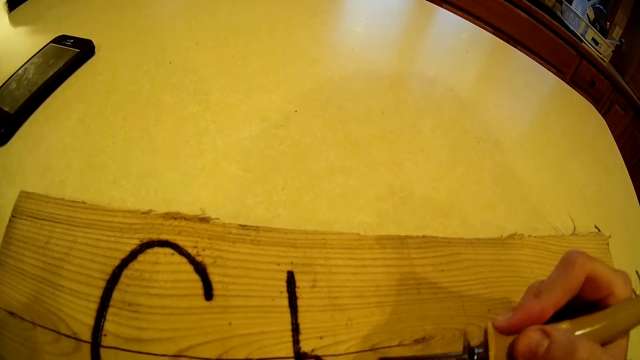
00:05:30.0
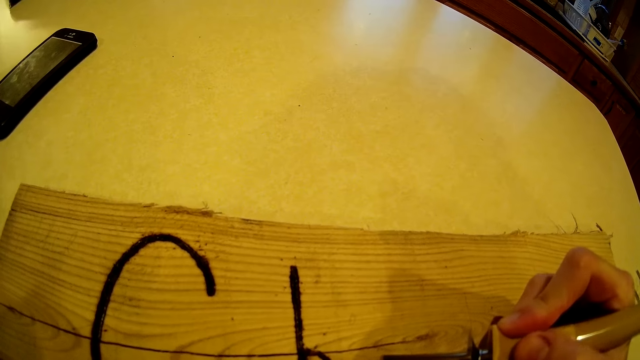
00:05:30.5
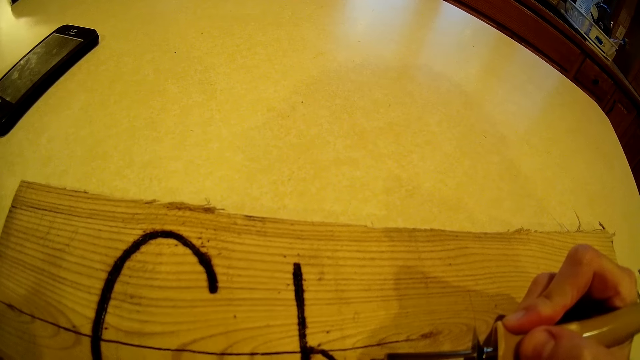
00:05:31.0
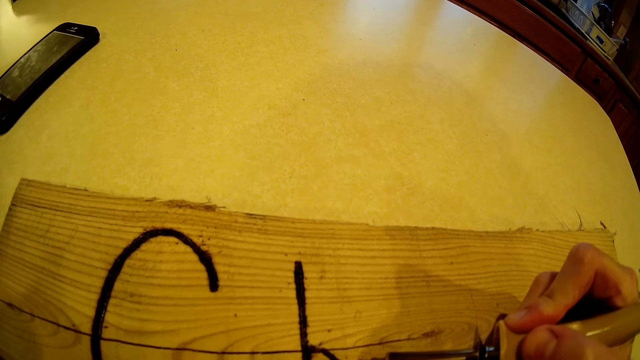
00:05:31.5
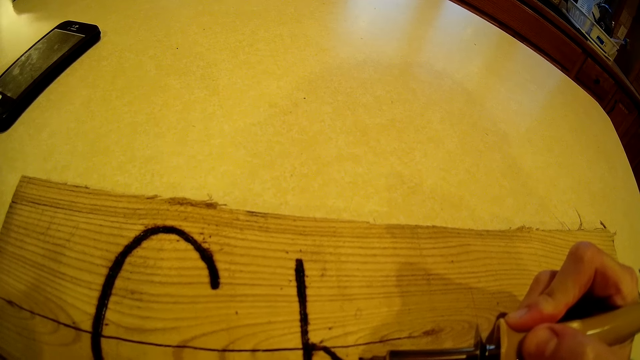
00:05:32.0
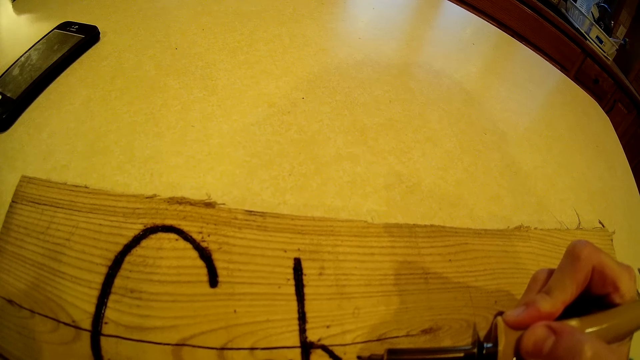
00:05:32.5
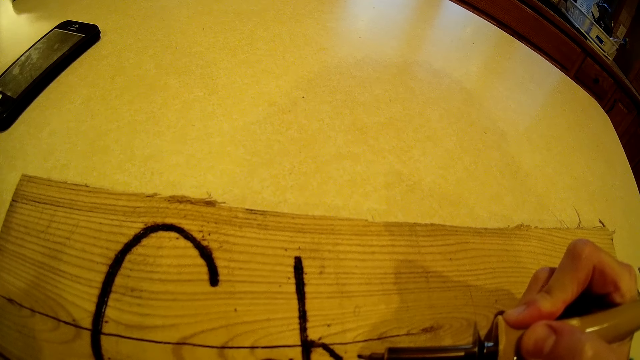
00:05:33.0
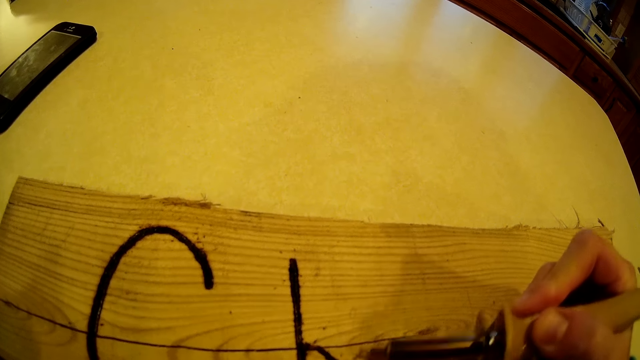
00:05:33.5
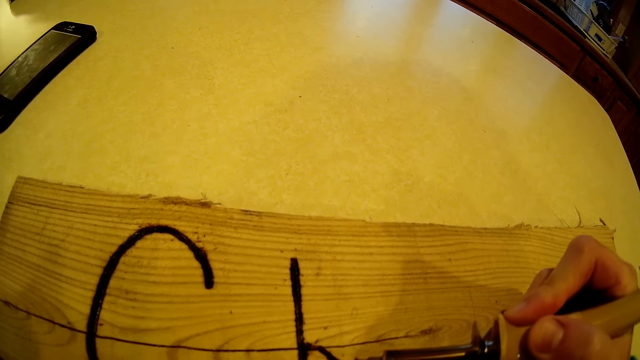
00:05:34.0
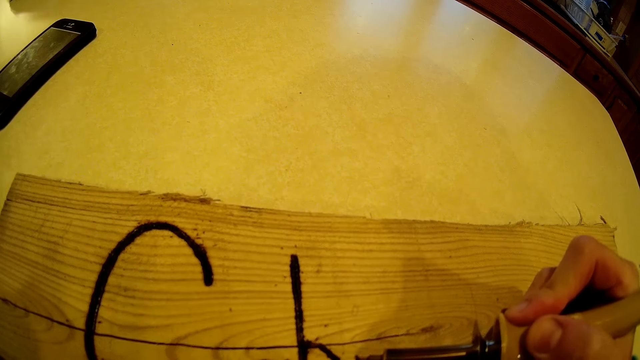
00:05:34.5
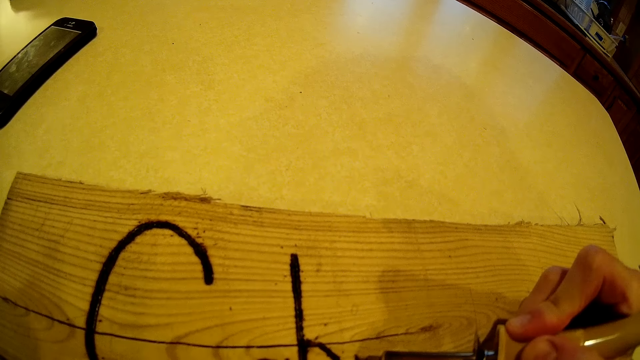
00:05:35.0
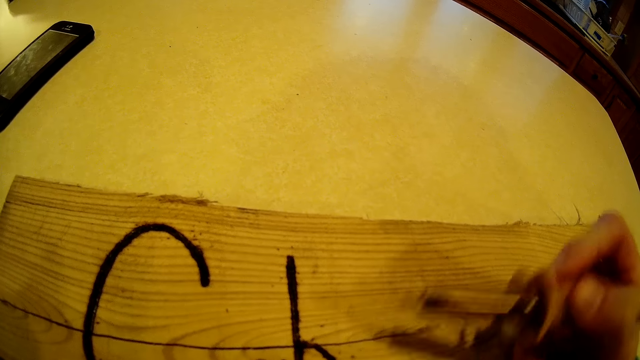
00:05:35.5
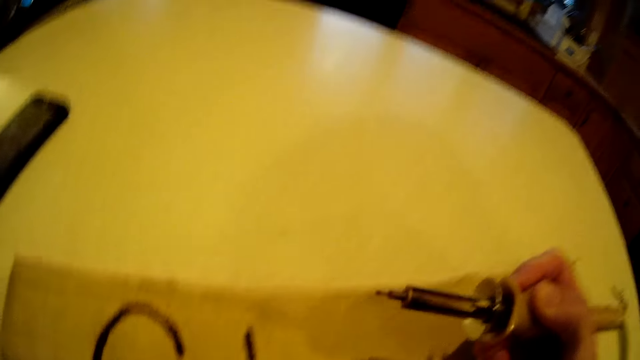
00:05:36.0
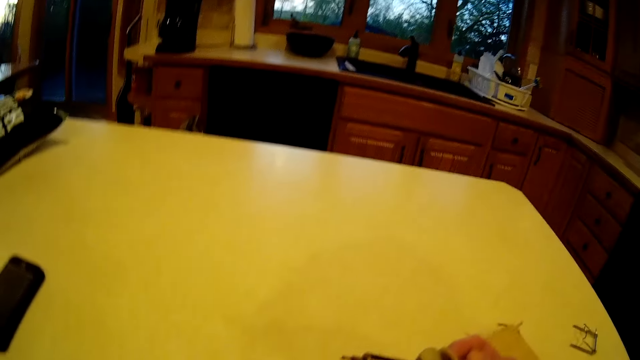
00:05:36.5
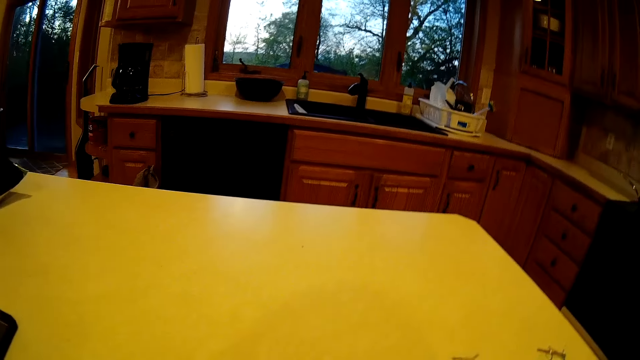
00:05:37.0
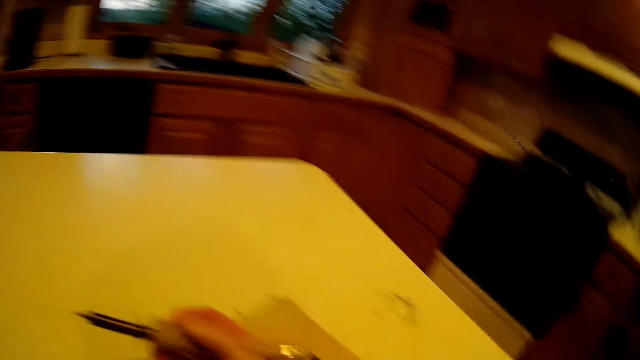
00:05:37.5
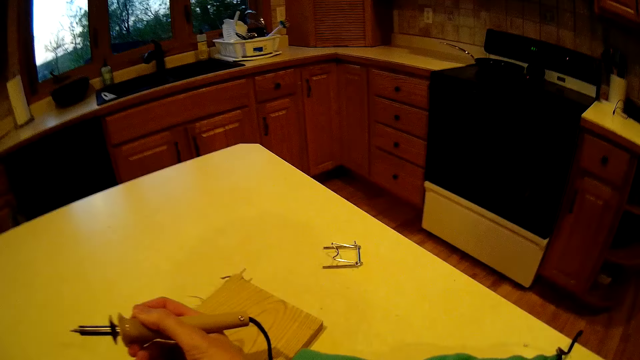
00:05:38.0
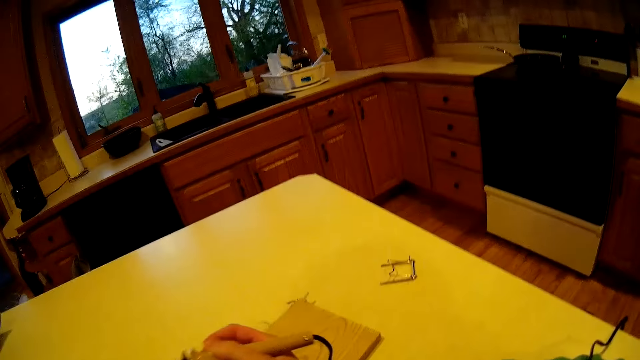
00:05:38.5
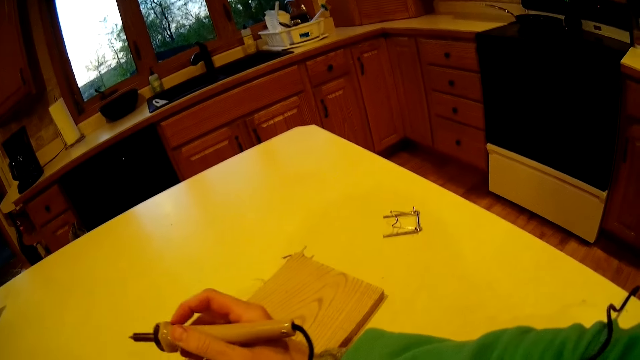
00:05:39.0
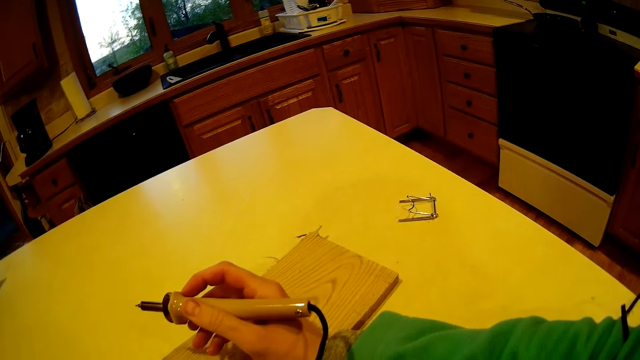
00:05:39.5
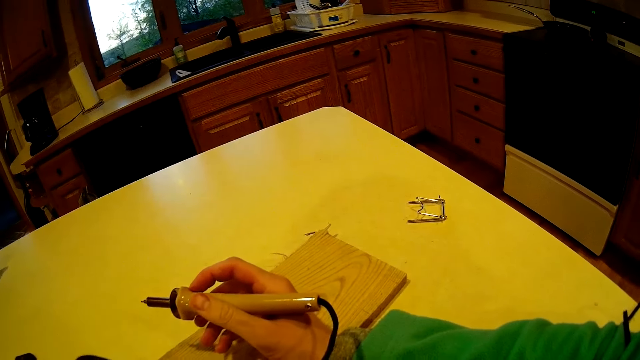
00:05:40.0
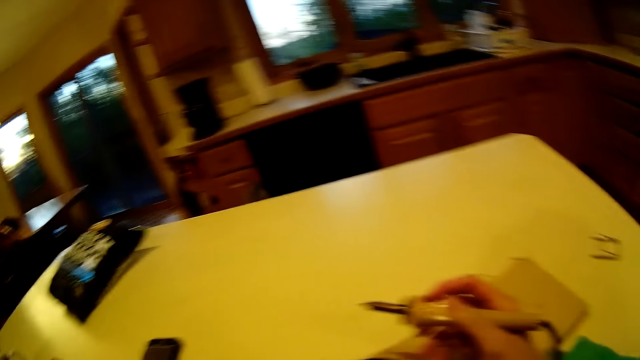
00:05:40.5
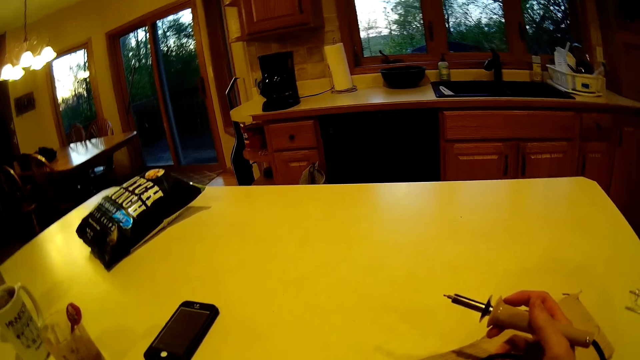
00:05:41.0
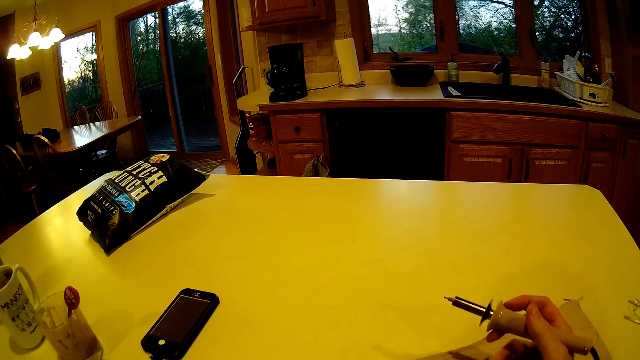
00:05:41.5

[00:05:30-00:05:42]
The camera wearer moves the soldering gun. They hold the soldering gun.

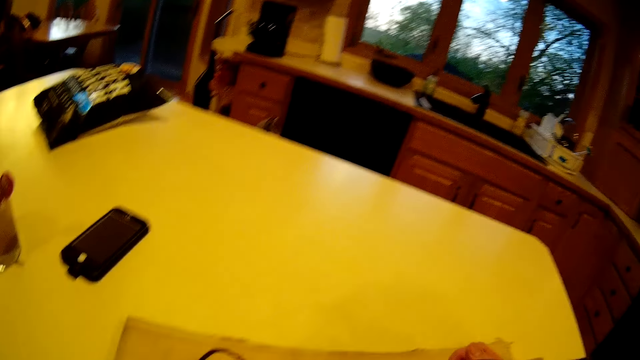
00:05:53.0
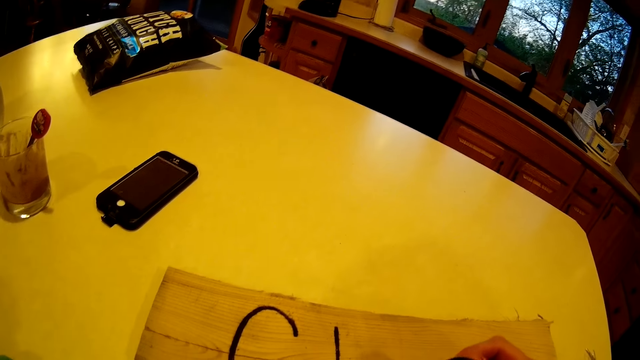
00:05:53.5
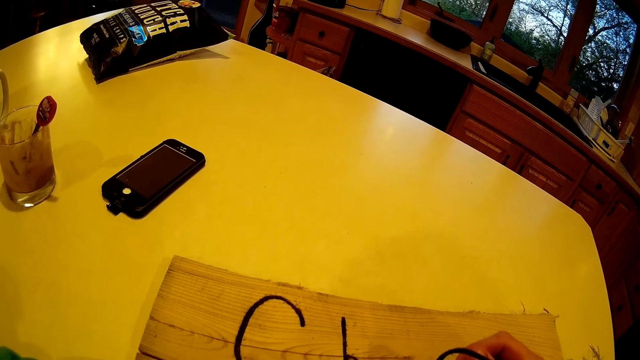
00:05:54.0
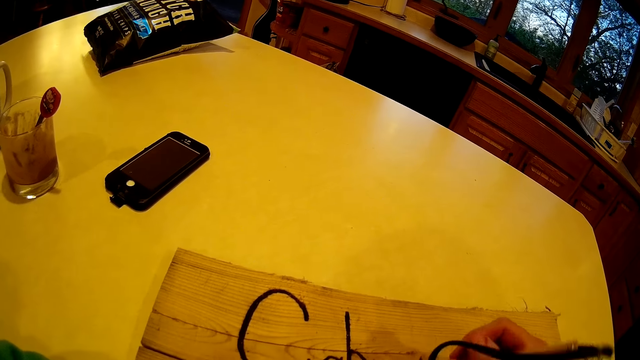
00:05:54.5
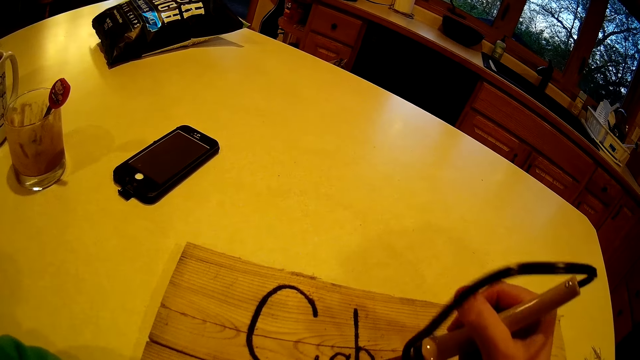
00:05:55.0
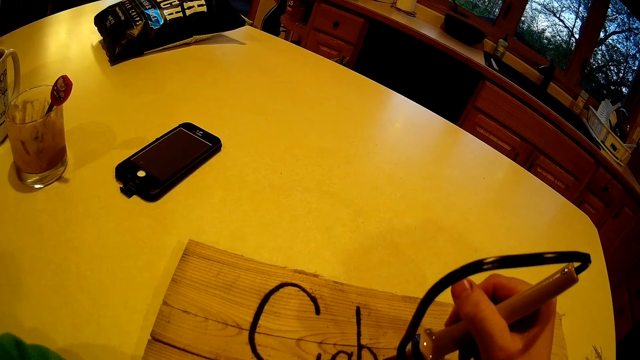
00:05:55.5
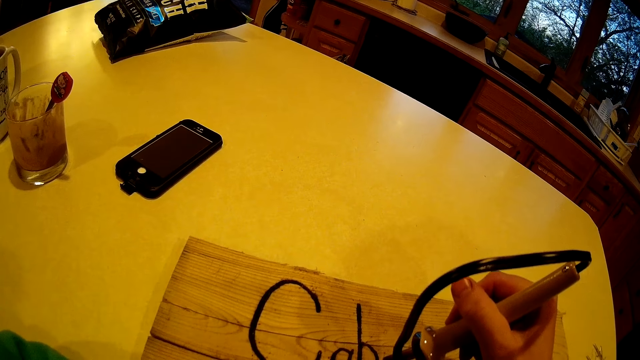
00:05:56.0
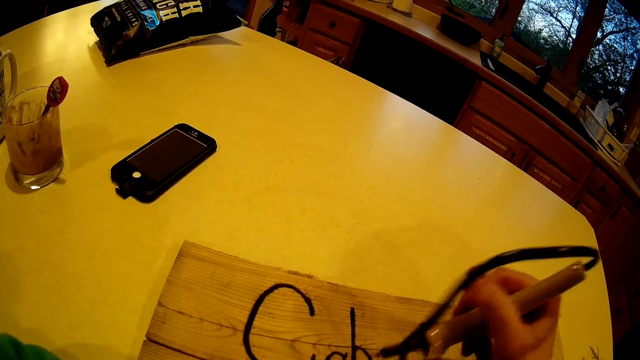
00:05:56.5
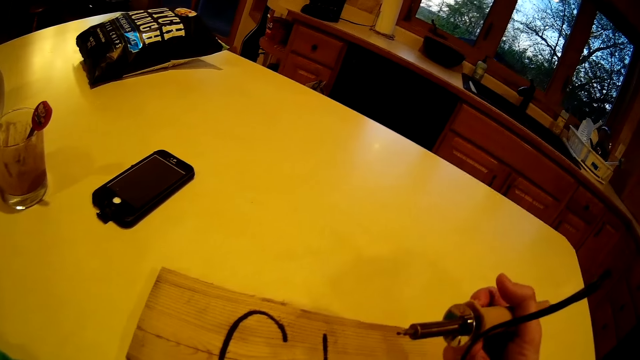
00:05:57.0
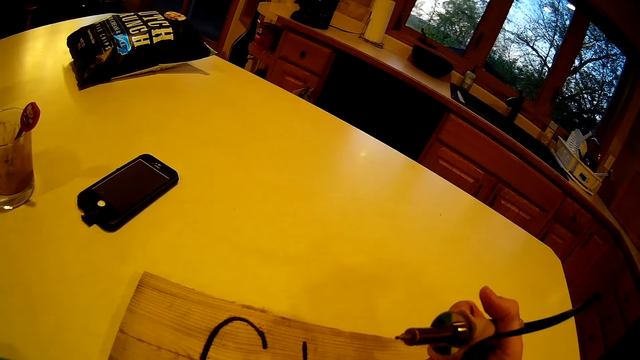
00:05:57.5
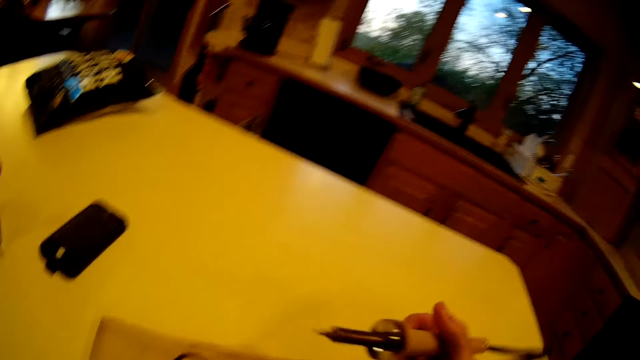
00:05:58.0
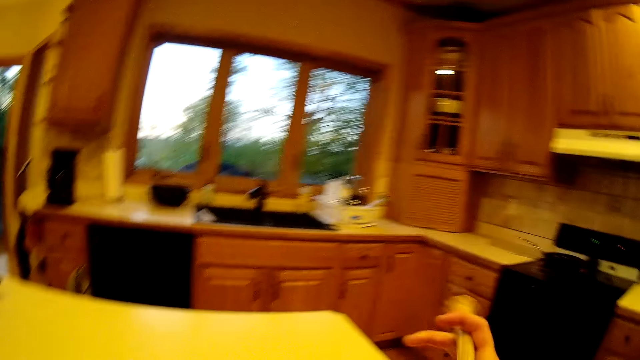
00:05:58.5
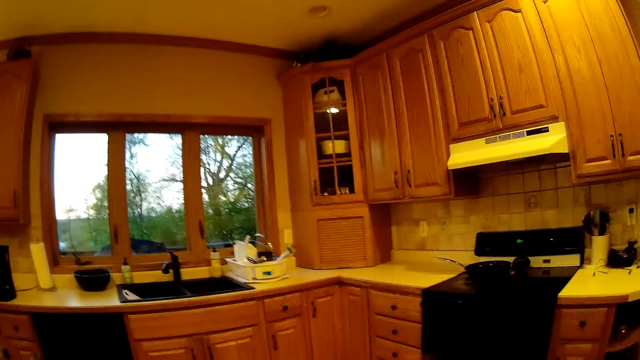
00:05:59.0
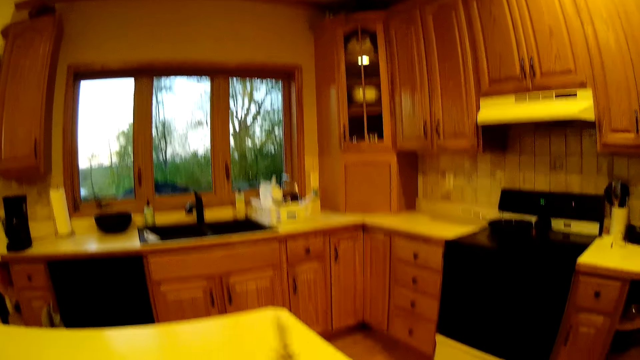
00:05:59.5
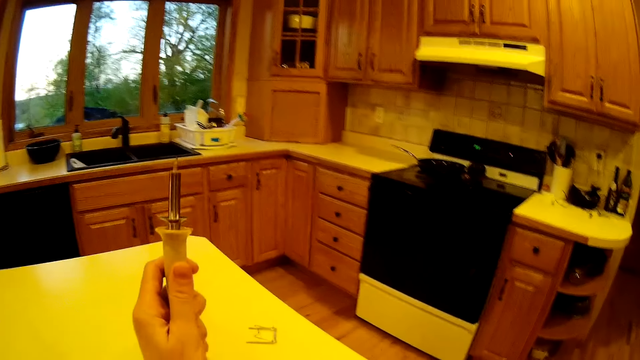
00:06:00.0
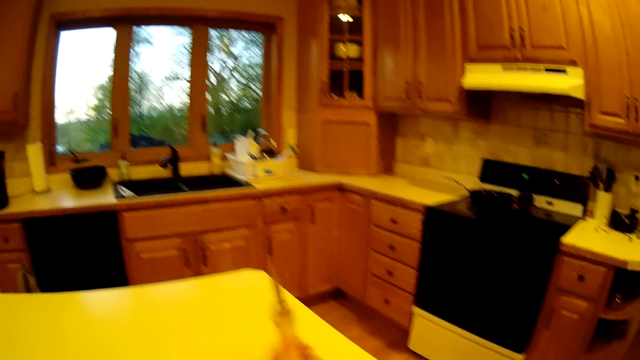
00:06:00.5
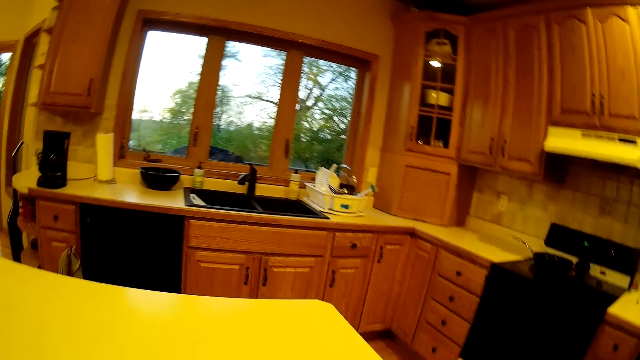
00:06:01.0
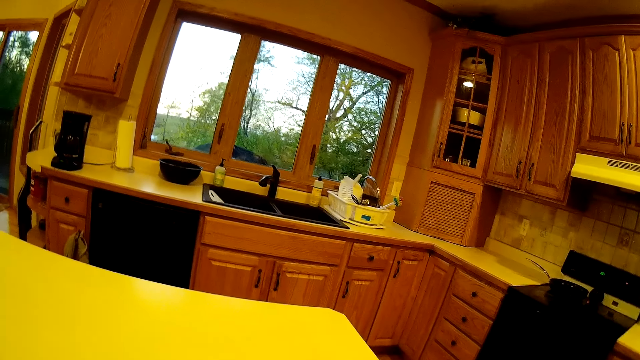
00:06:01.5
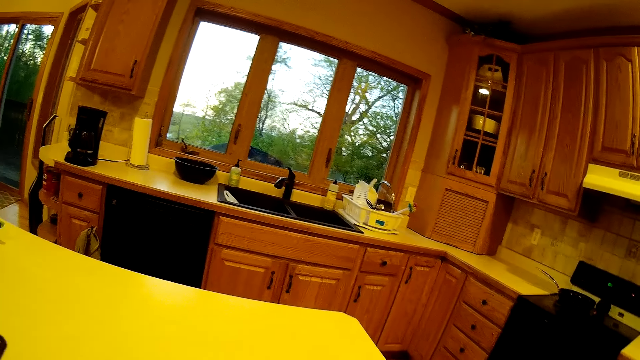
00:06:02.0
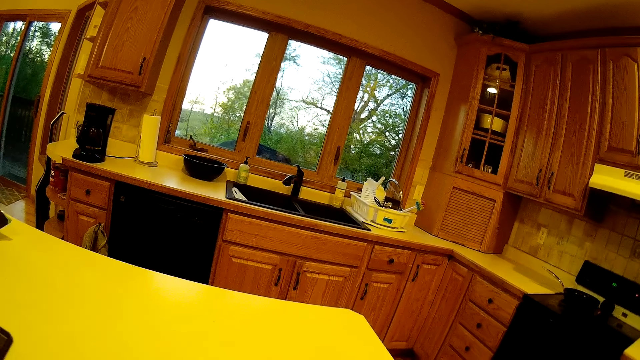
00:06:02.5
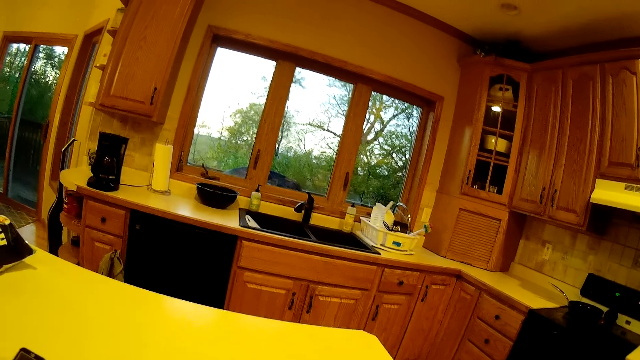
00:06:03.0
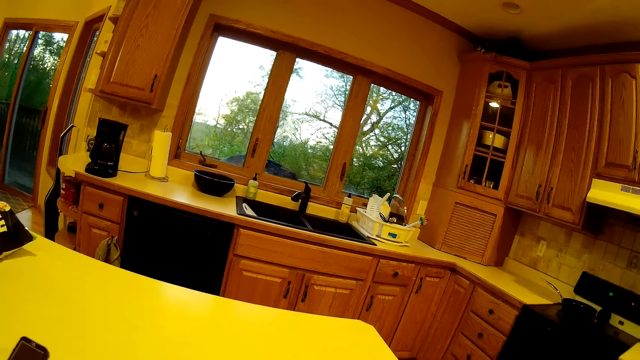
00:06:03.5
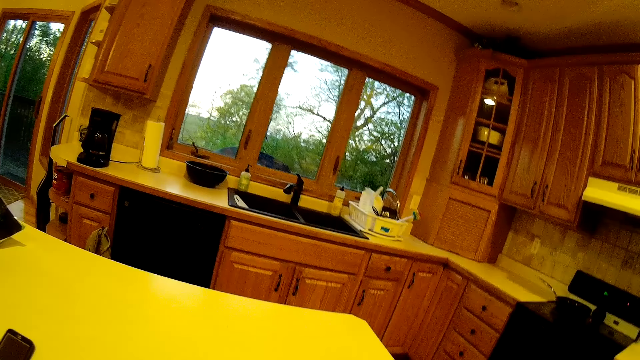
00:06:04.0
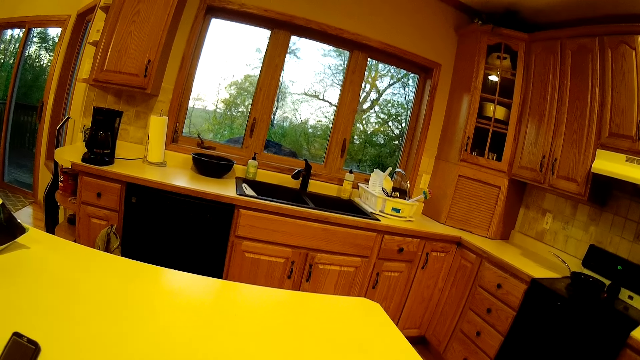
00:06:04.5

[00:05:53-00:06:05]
The camera wearer uses the wood burning pen or soldering gun on a piece of wood on the kitchen table with her right hand. She looks at the soldering gun. She moves the soldering gun. She holds the wood burning pen with her left hand. She moves the soldering gun.
